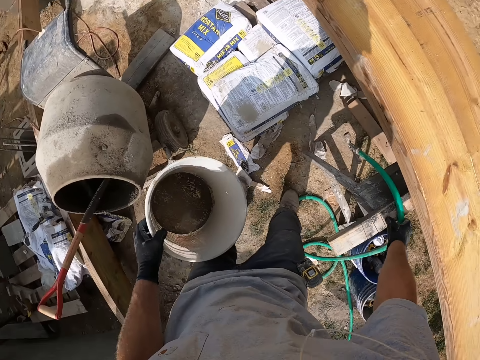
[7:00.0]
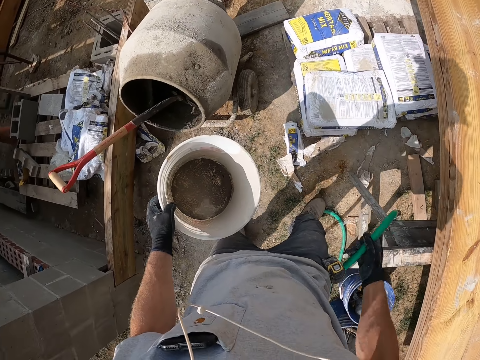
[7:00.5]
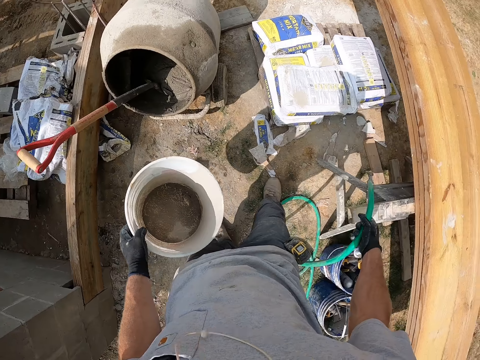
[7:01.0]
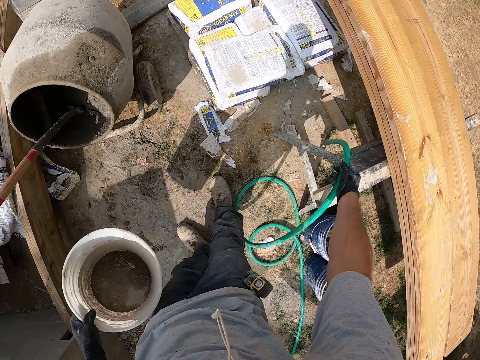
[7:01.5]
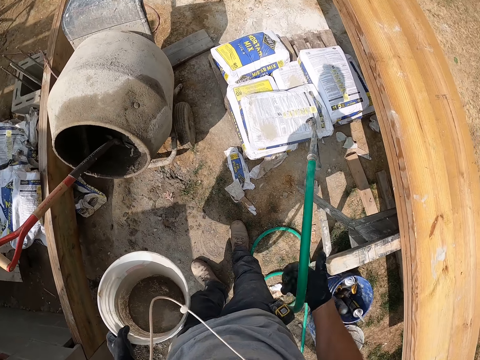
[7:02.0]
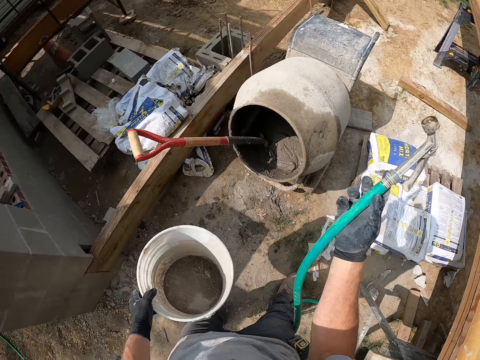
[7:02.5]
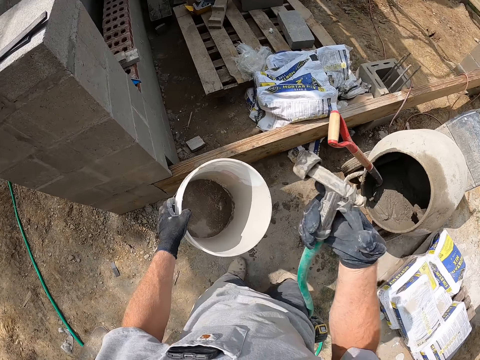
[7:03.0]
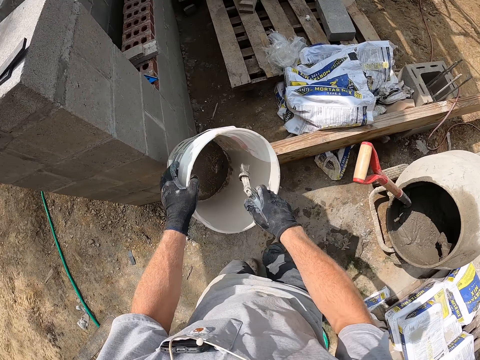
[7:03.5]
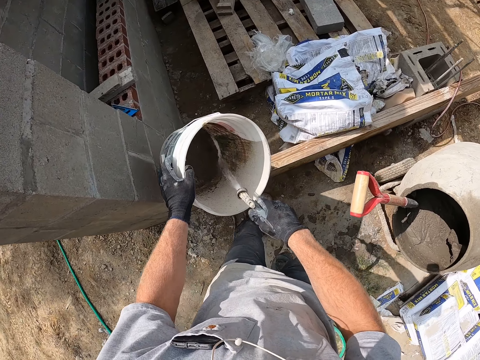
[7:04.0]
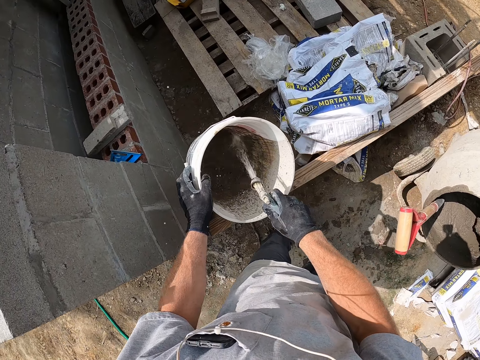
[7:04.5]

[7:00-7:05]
The camera wearer picks up the hose pipe. They sprinkle the water in the bucket.

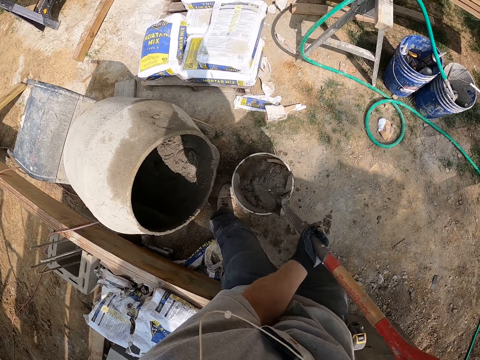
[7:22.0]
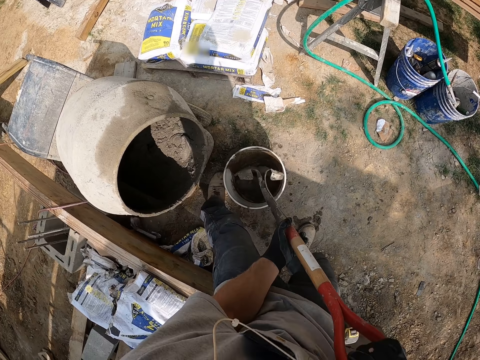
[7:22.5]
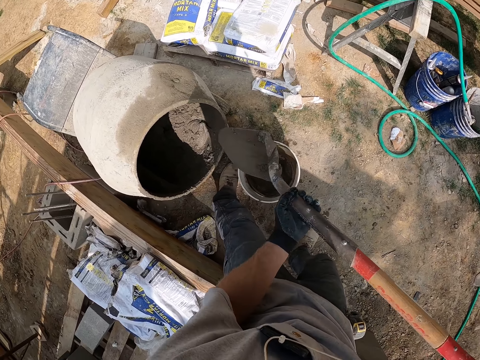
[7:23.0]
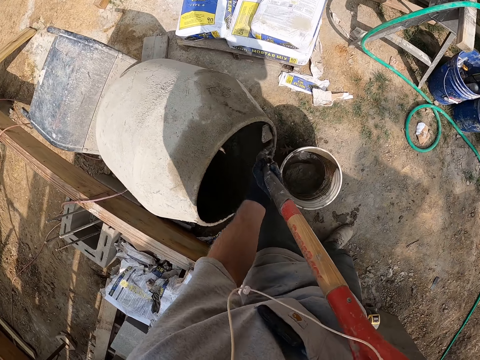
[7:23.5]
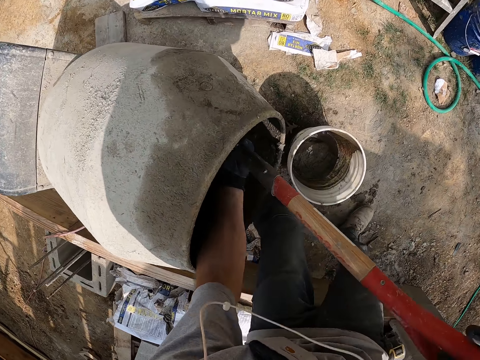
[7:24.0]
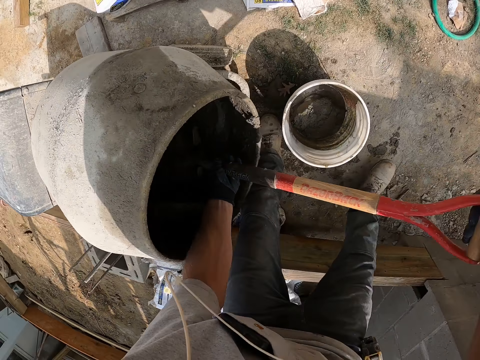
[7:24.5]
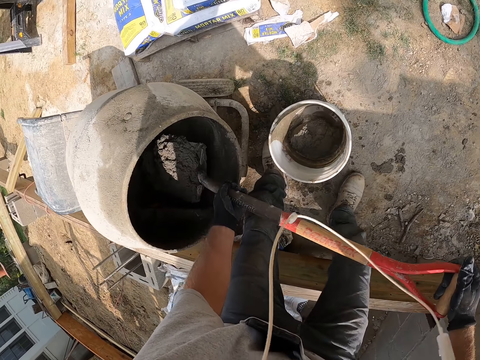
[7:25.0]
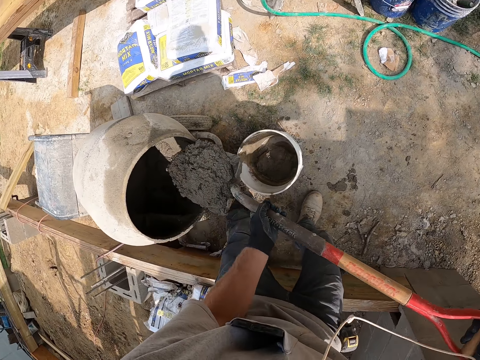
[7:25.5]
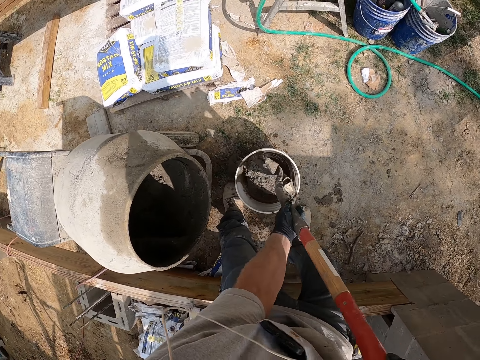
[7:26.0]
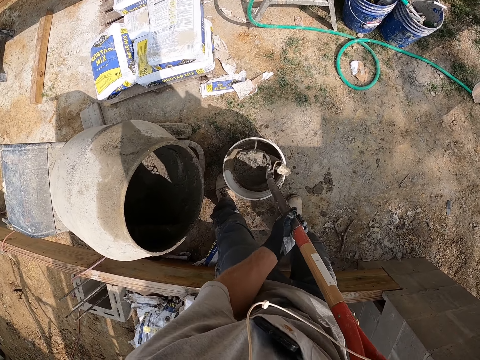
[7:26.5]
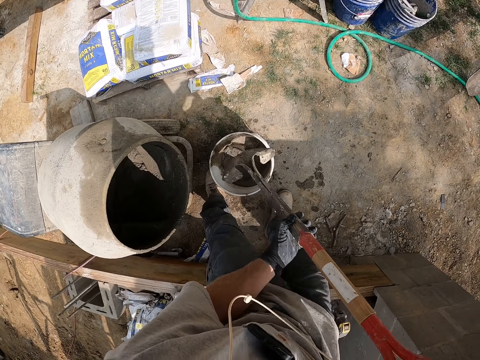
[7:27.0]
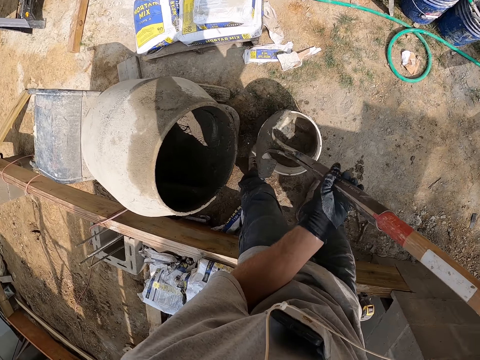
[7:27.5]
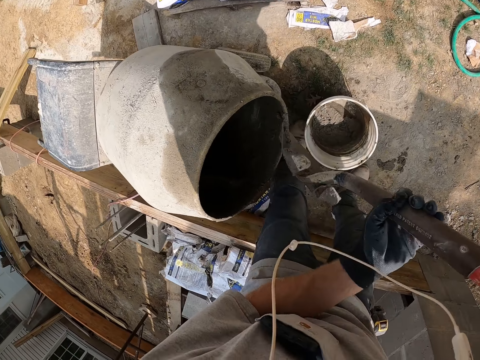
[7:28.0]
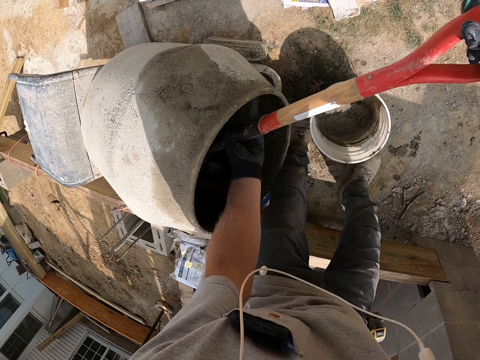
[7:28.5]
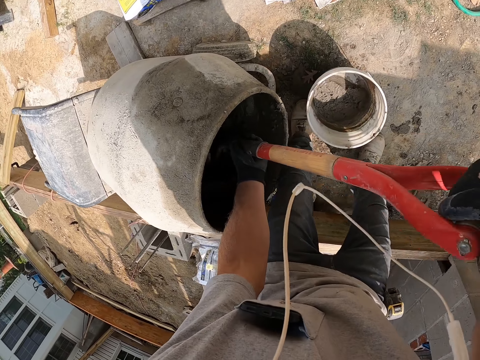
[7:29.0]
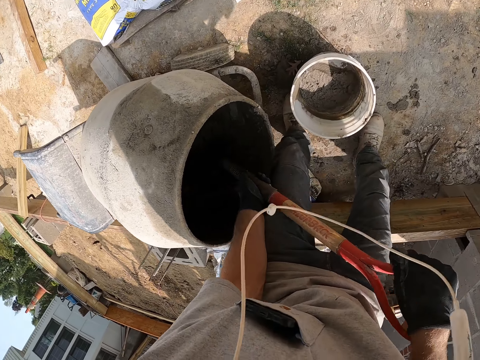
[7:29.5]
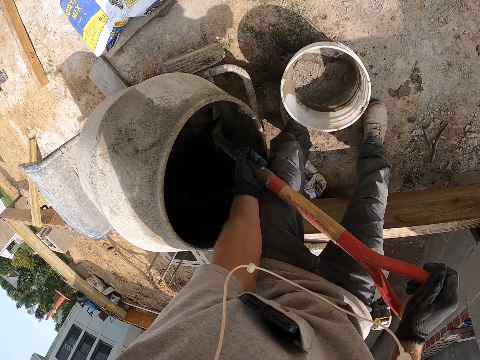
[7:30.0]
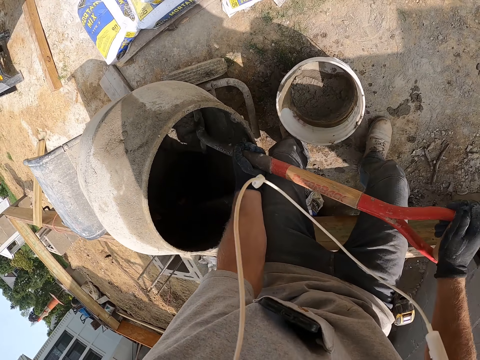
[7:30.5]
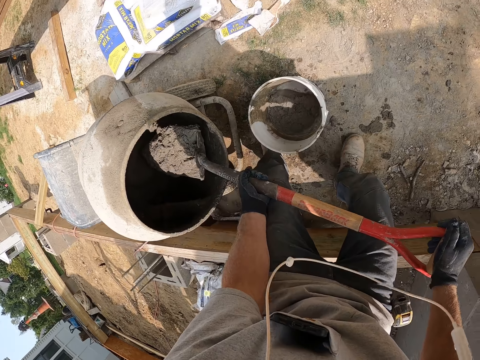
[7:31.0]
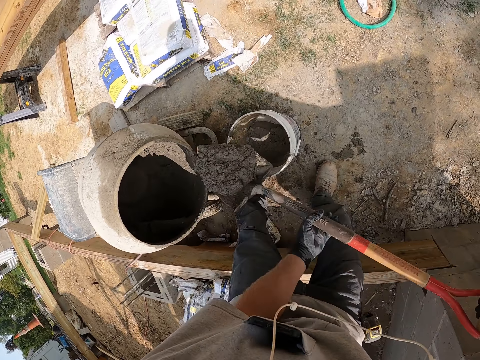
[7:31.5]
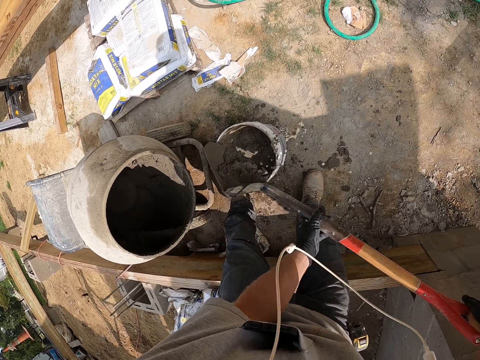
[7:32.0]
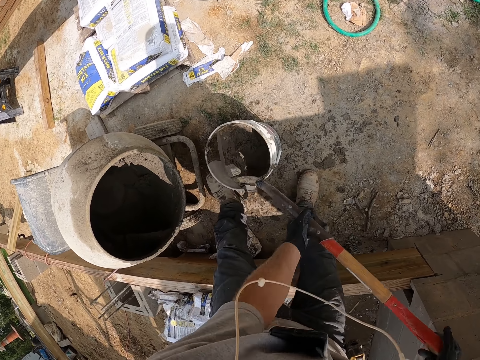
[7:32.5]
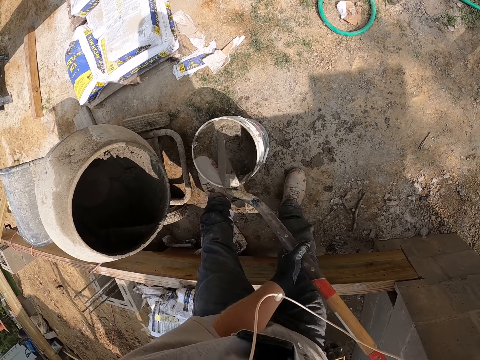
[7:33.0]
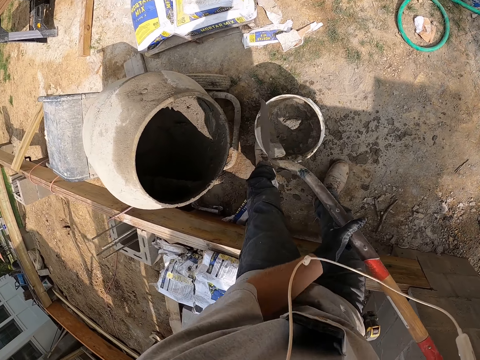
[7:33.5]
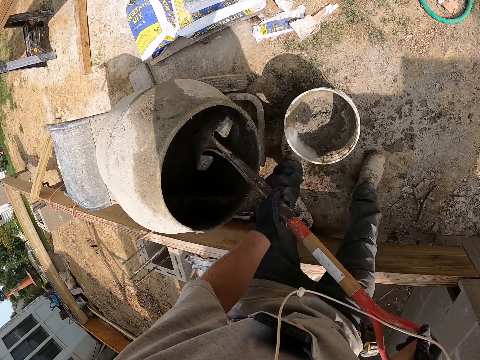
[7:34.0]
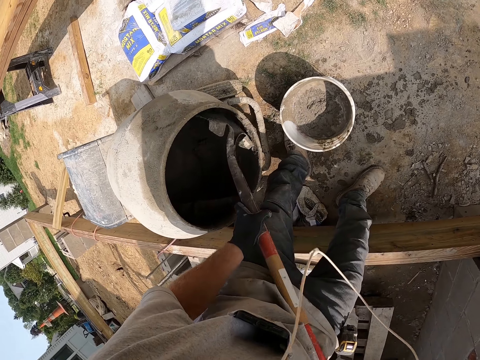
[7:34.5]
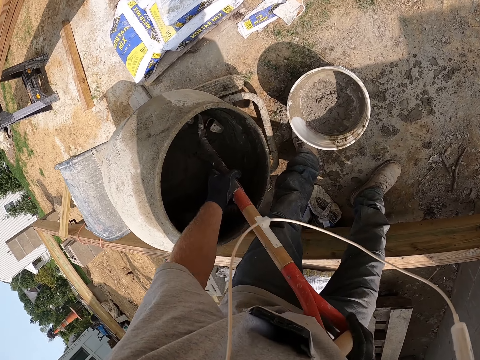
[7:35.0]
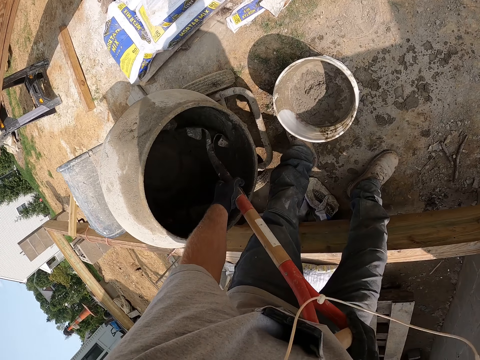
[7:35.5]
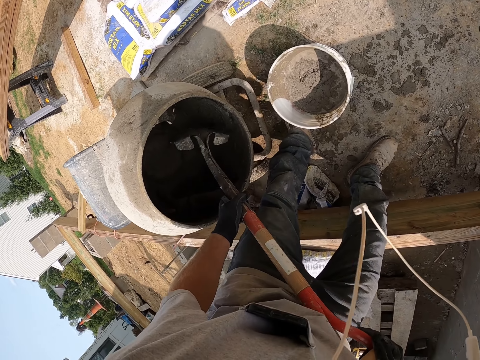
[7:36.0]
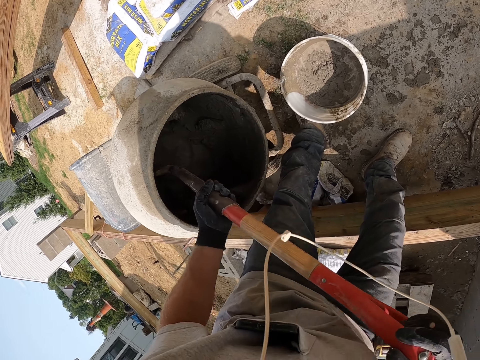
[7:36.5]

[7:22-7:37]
The camera wearer scoops cement from the cement mixer with a shovel. They put the cement in the bucket using the shovel. They scoop cement from the cement mixer with the shovel. They put the cement in the bucket using the shovel. They scoop cement from the cement mixer with the shovel. They put the cement in the bucket using the shovel. They scoop cement from the cement mixer with the shovel.

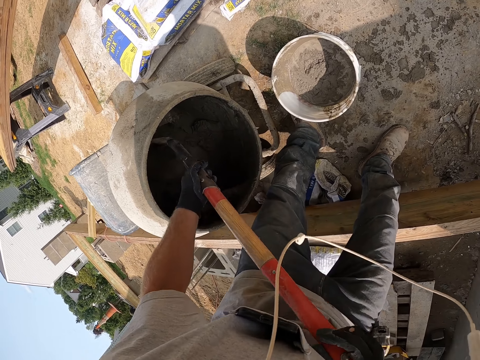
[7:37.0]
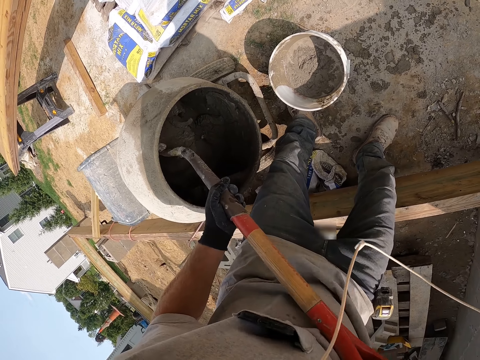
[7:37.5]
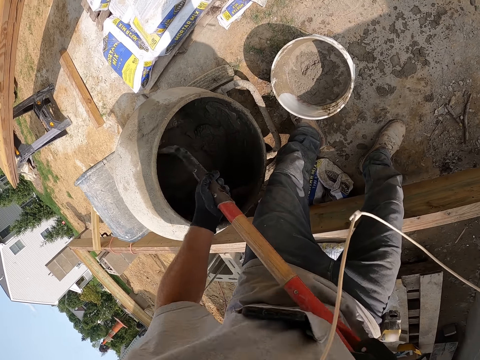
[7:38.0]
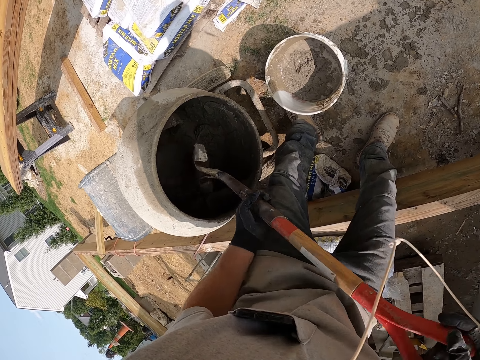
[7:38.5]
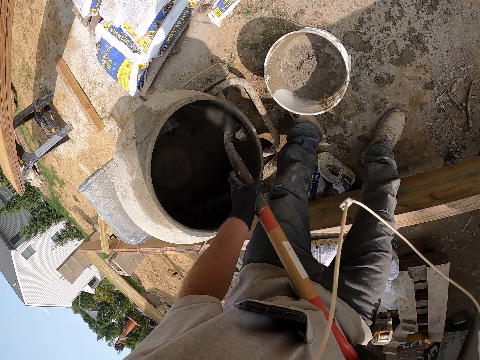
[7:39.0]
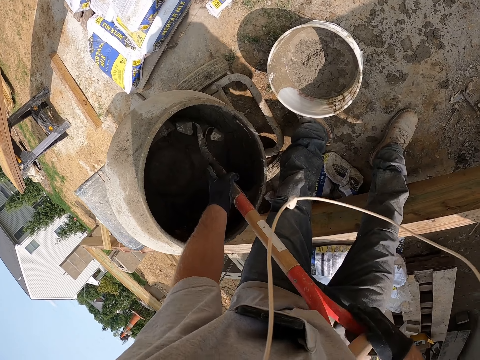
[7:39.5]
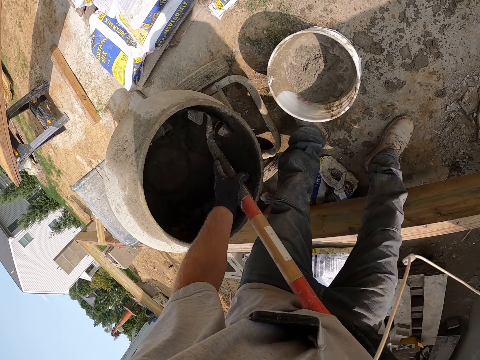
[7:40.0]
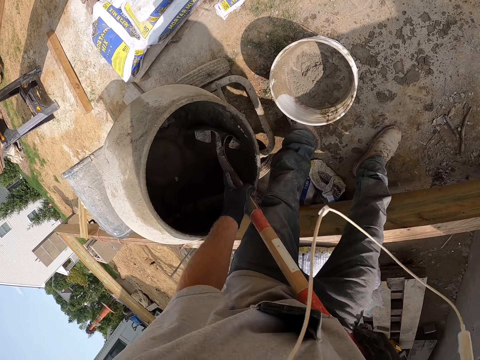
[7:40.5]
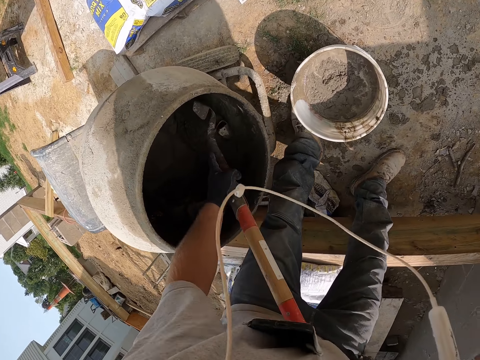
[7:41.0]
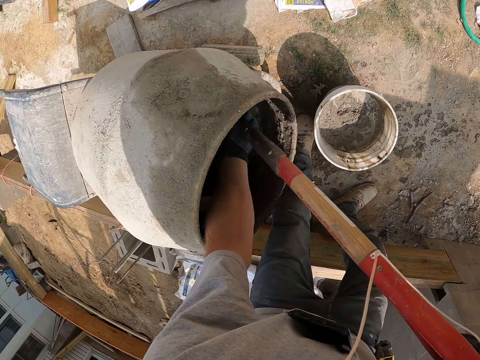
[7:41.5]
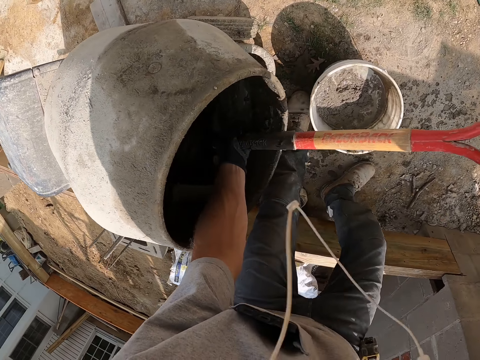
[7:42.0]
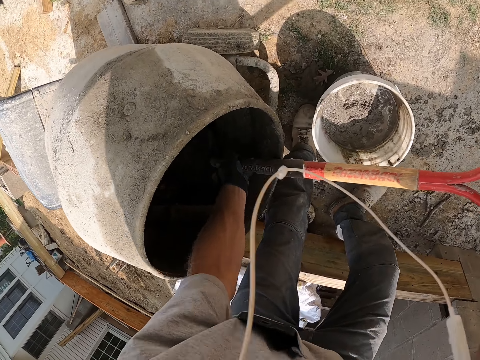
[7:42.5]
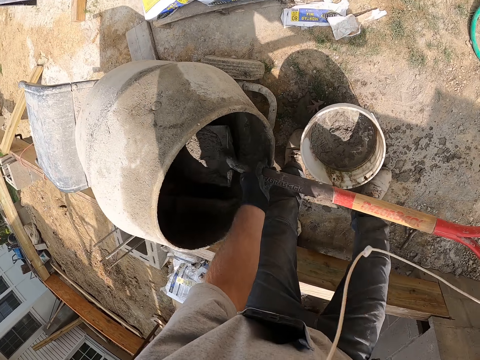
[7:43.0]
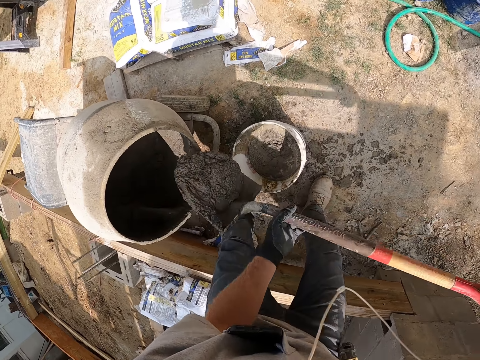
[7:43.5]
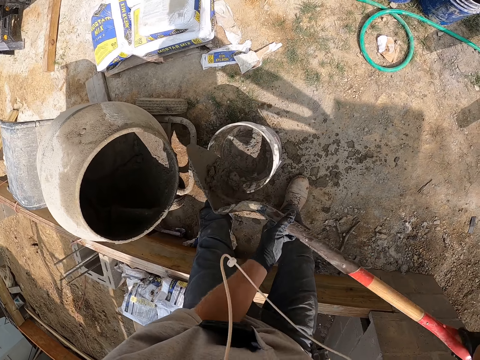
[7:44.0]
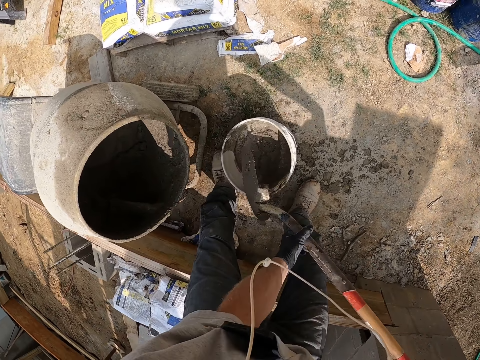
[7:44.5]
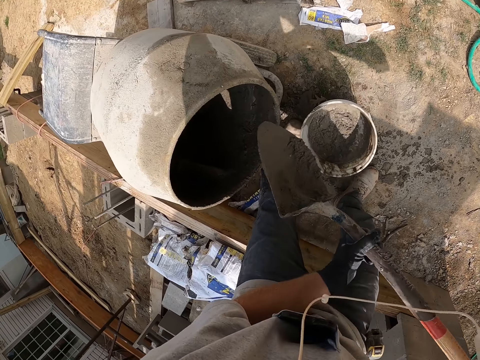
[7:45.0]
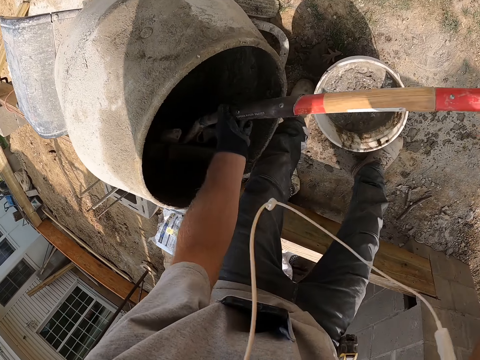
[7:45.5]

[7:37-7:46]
The camera wearer puts the cement in the bucket using a shovel.
